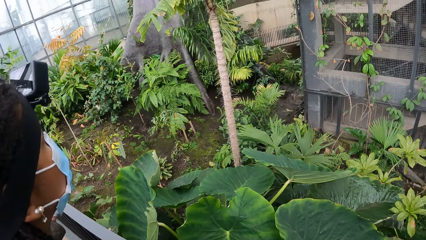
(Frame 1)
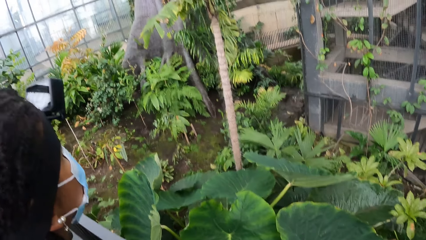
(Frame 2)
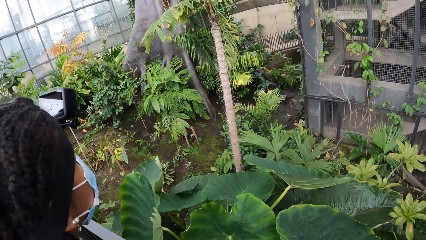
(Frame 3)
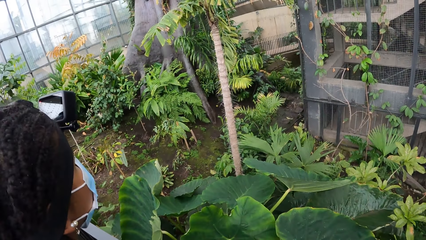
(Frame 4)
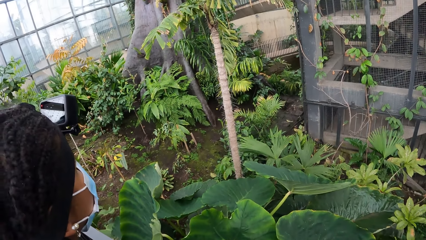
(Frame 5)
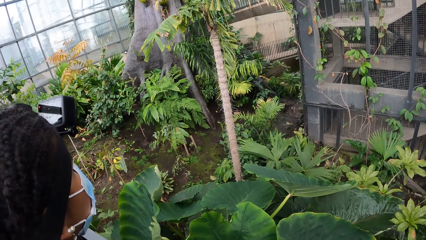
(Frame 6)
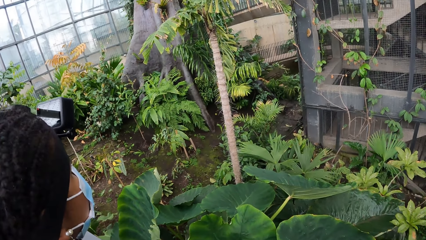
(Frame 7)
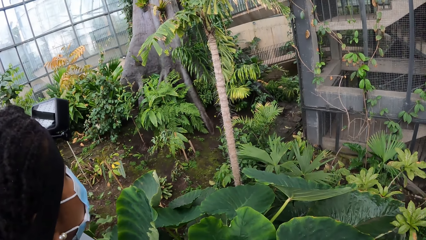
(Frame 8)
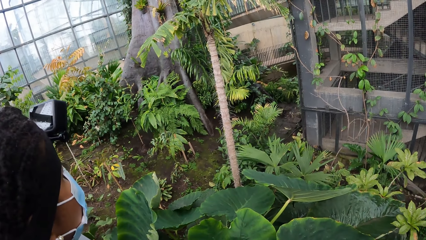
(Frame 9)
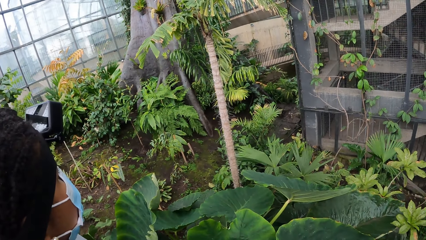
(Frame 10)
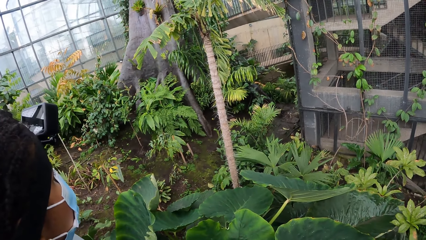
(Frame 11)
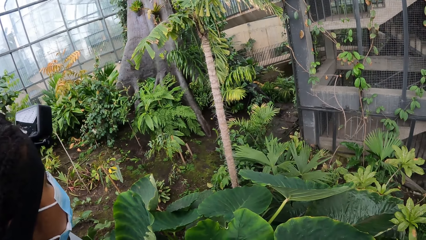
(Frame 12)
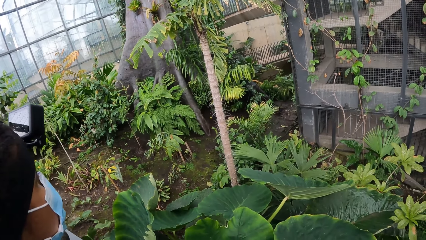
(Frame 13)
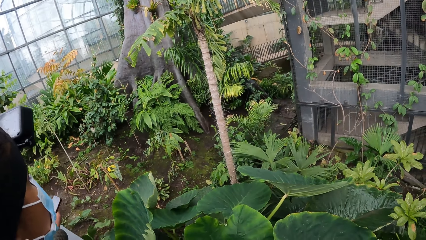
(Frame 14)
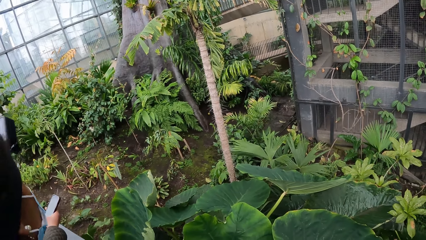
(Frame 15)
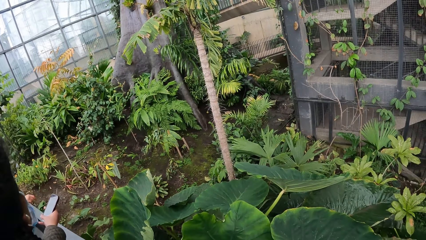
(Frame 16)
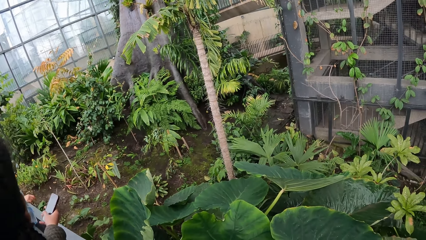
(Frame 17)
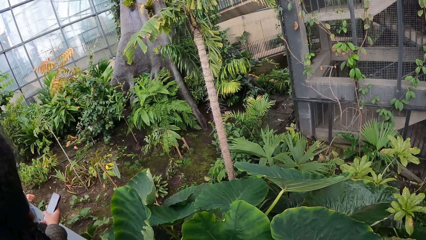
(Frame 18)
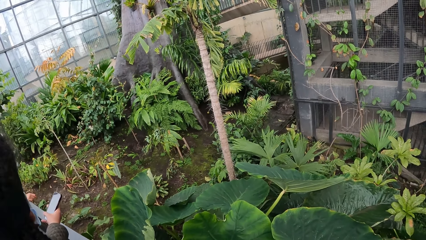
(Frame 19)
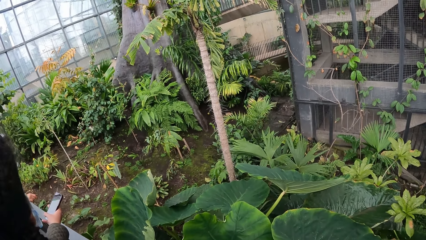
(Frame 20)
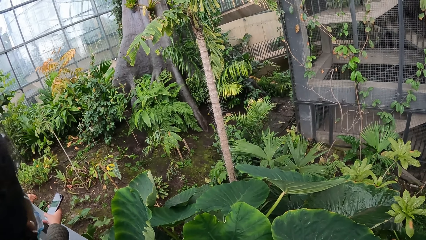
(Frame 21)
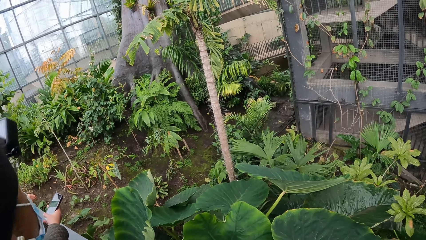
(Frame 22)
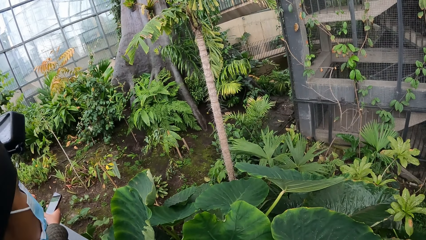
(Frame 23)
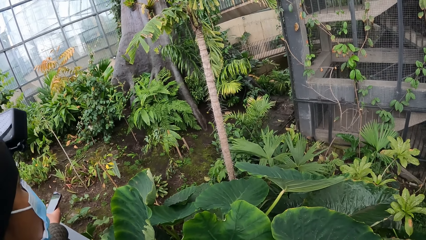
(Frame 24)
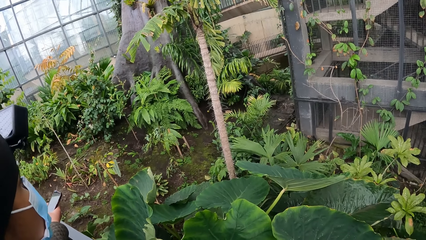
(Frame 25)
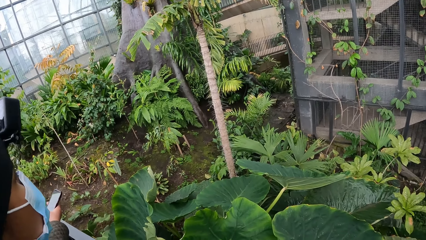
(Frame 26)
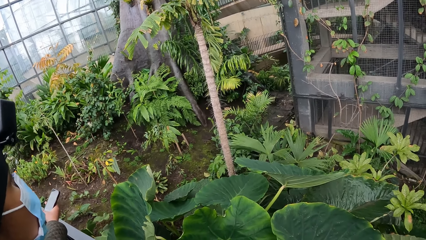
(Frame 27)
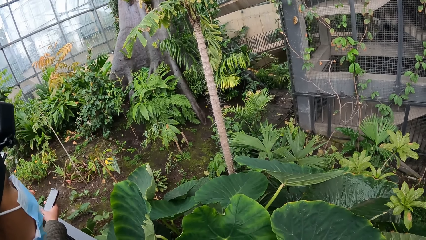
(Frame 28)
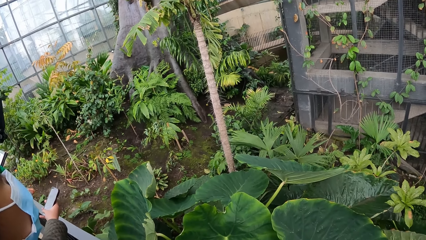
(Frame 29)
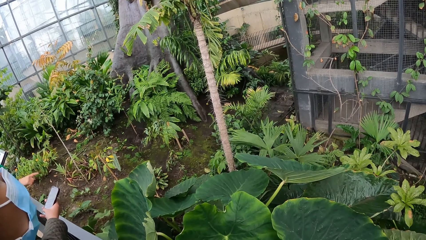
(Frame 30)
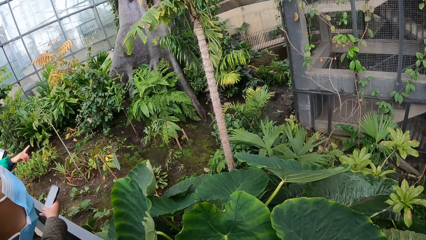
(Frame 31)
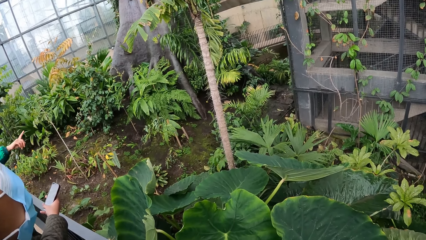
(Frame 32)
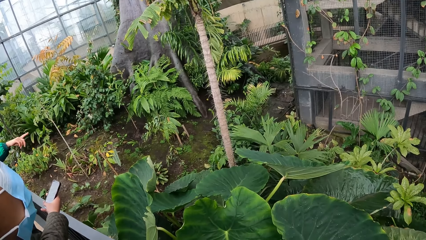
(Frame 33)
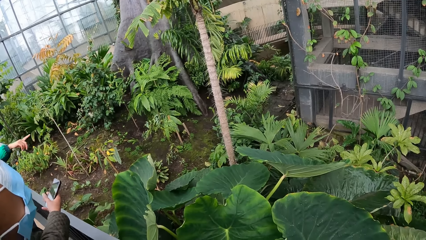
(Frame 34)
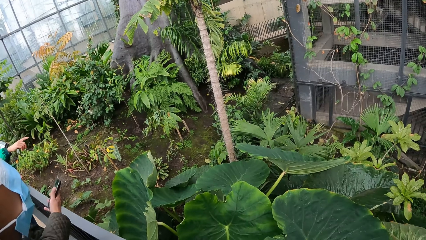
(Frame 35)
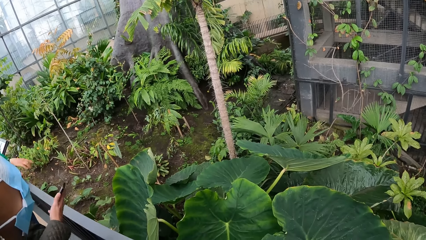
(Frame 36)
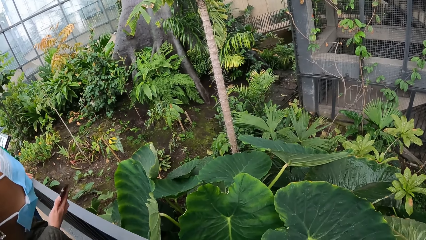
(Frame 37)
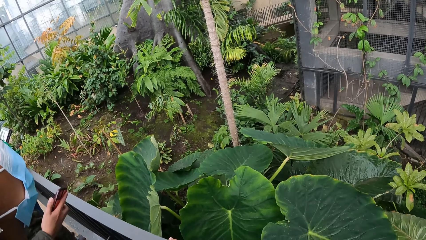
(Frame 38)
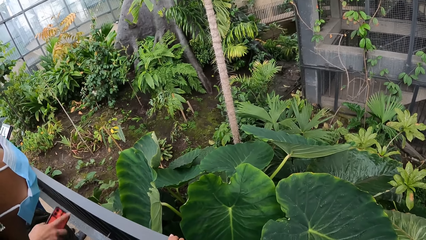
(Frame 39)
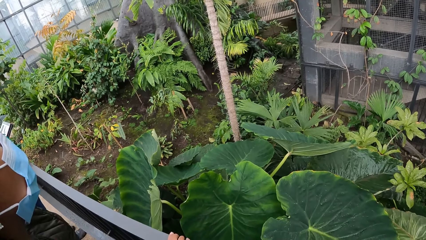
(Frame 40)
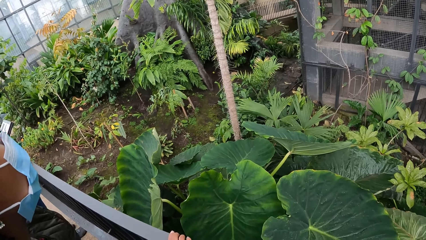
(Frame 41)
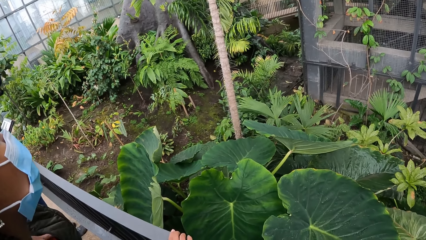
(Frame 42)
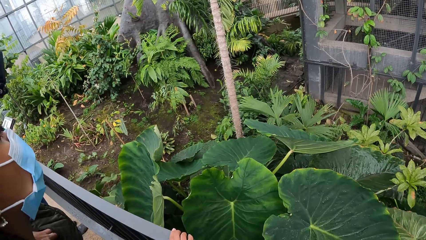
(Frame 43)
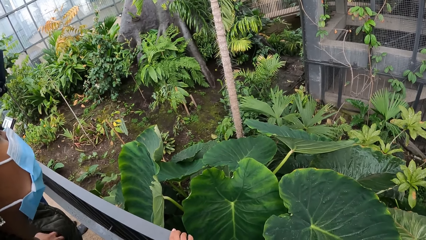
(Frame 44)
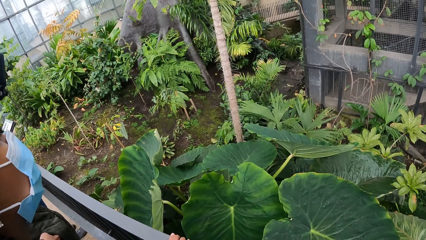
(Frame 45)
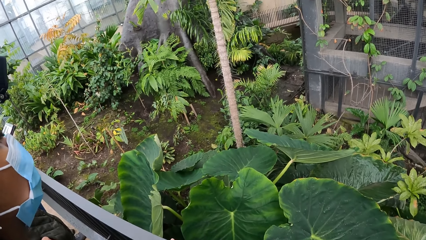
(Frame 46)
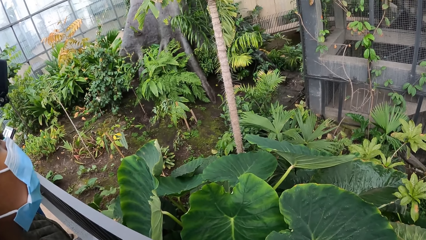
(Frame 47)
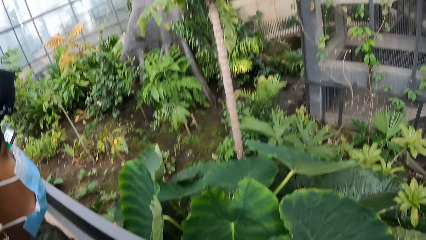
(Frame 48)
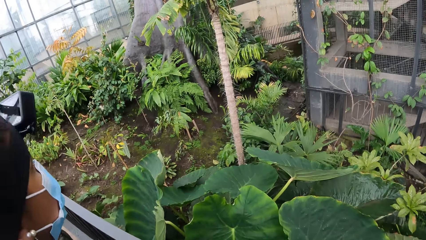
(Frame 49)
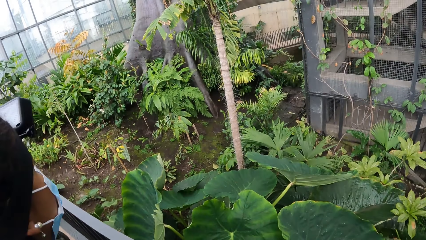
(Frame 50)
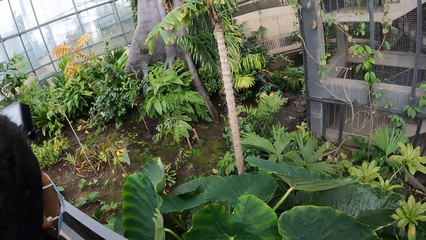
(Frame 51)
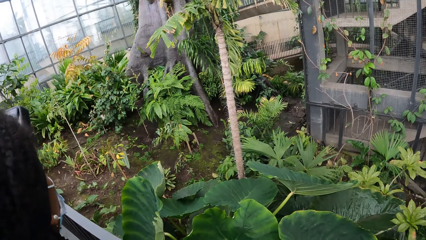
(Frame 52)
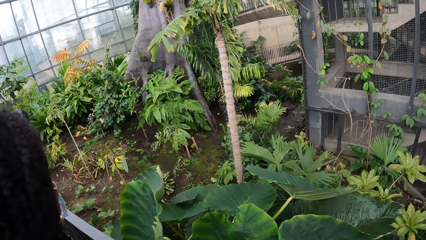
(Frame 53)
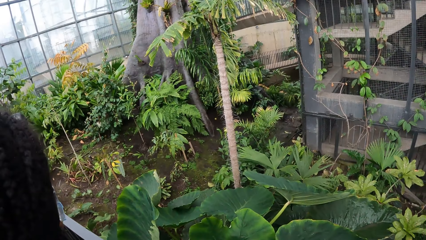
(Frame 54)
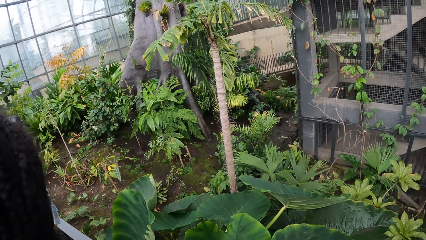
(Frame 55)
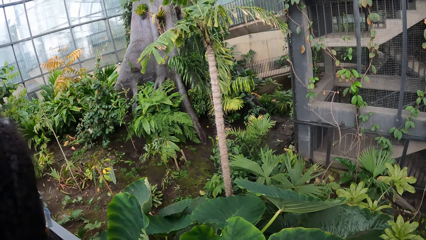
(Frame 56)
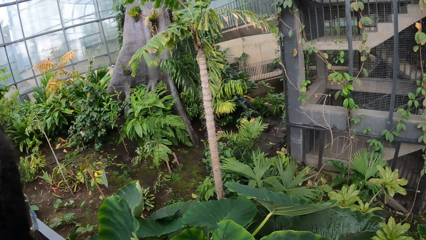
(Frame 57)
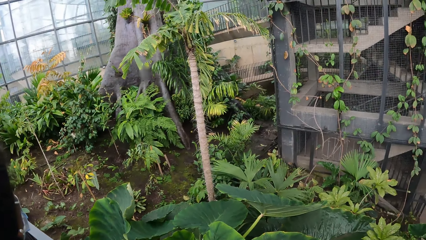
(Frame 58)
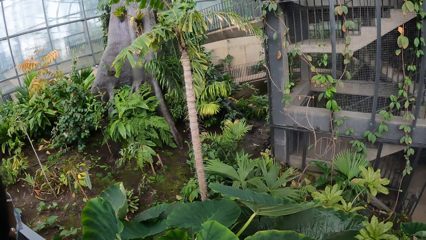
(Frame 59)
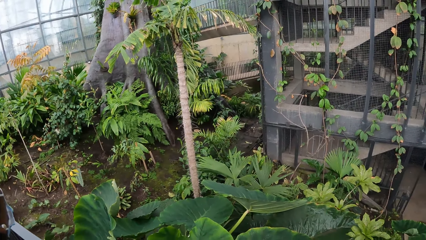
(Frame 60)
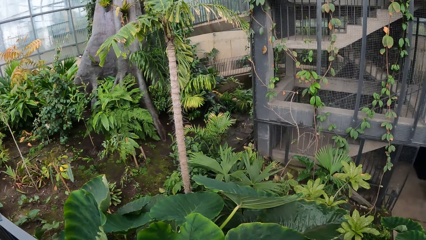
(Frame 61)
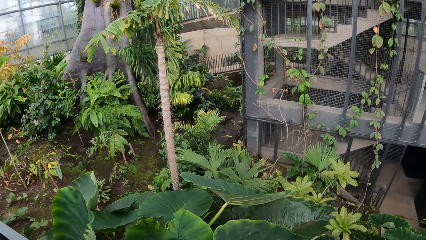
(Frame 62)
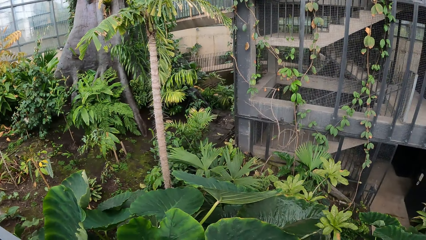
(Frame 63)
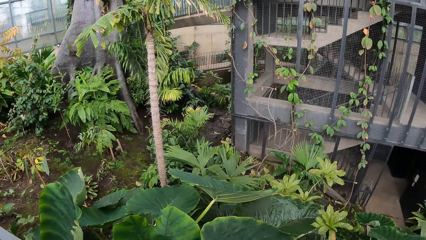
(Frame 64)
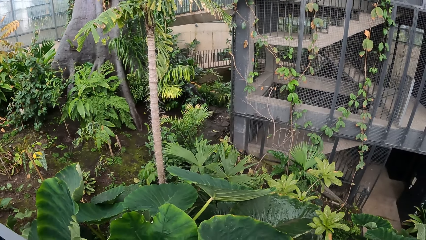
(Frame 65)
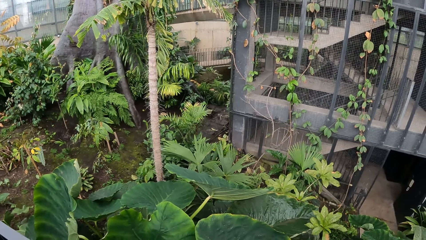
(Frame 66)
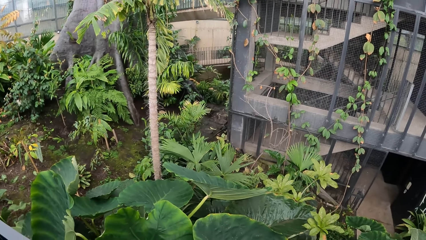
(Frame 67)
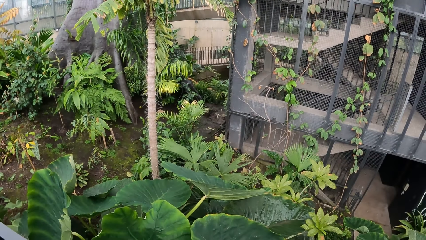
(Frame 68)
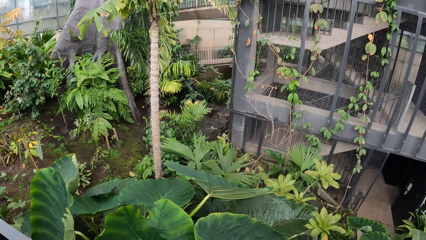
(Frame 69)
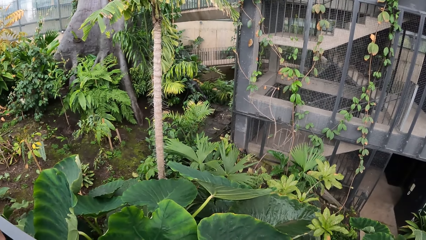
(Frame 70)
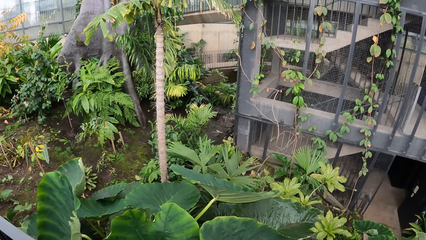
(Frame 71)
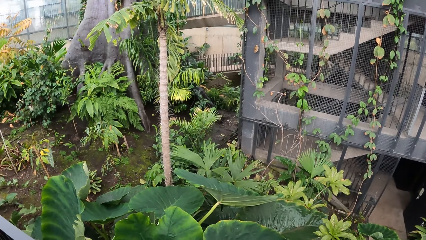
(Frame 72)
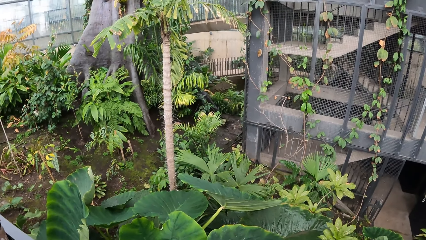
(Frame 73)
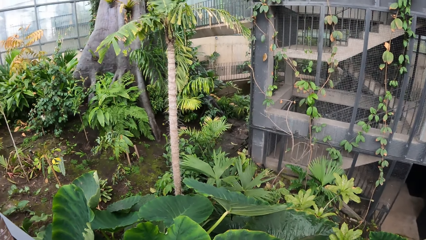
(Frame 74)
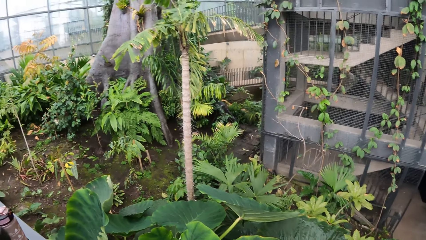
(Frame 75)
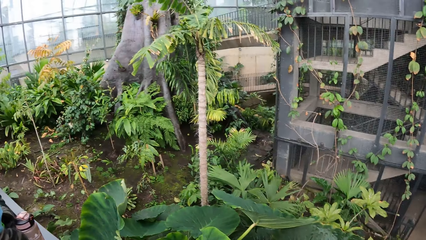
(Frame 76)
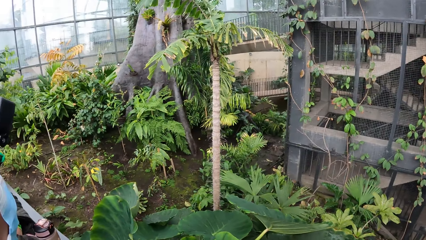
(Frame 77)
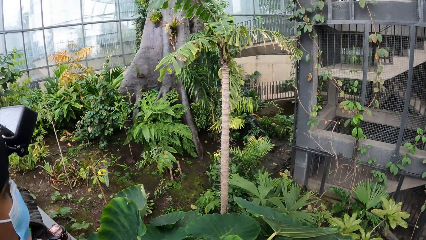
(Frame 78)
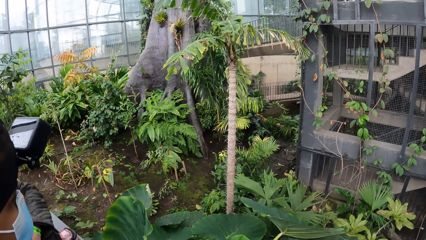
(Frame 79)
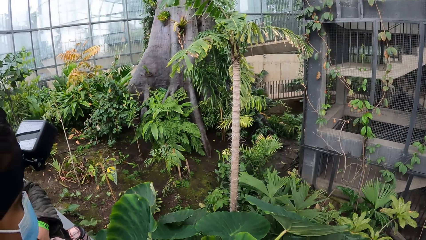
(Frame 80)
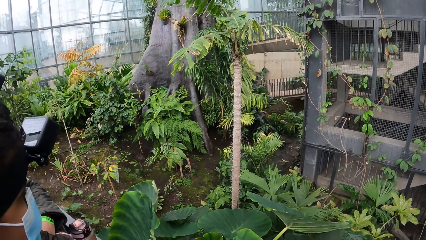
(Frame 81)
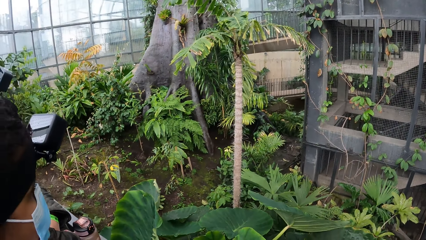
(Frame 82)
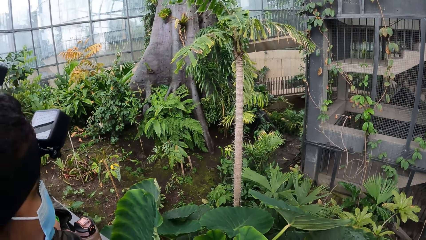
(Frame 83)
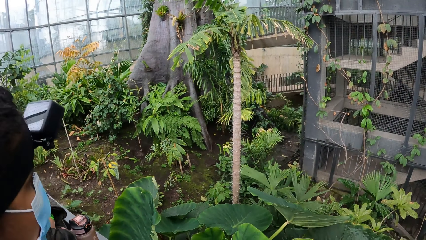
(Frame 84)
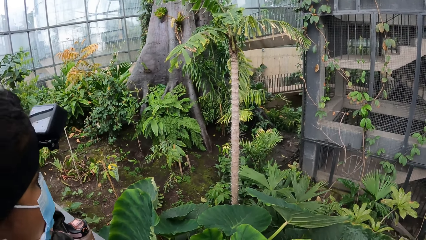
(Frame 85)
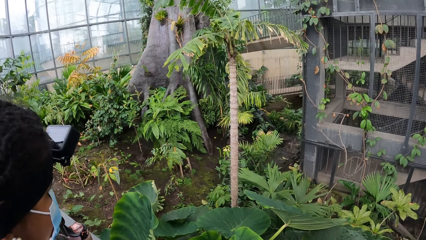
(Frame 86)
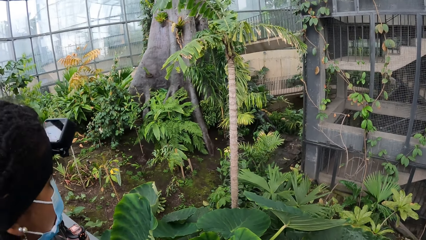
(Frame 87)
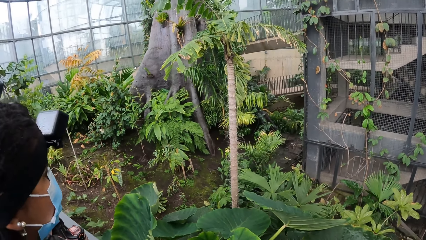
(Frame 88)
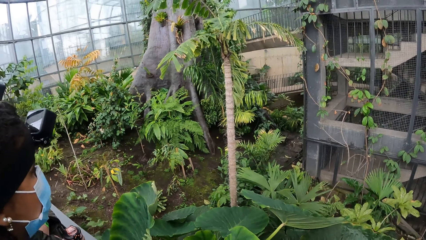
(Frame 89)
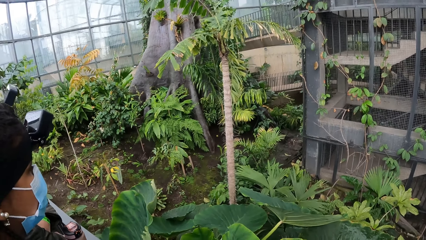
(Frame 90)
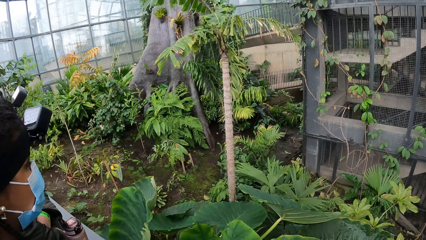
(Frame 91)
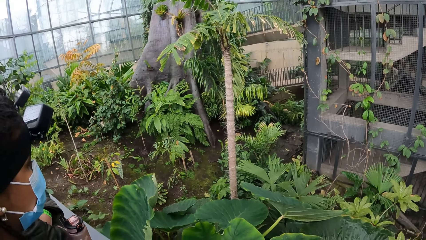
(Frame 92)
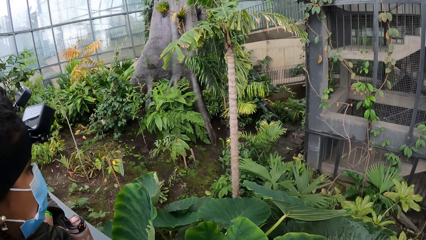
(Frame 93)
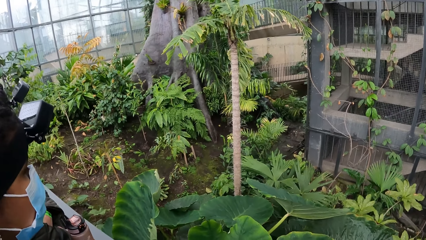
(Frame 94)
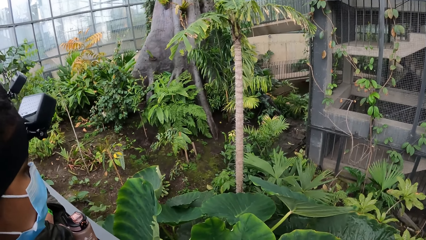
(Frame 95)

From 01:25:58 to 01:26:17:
The woman pockets the phone in her right hand.
